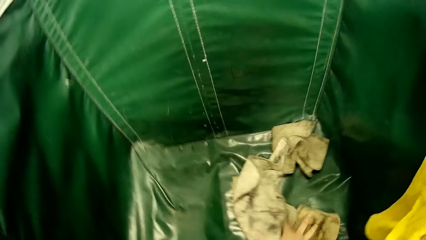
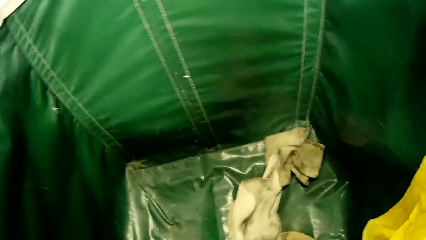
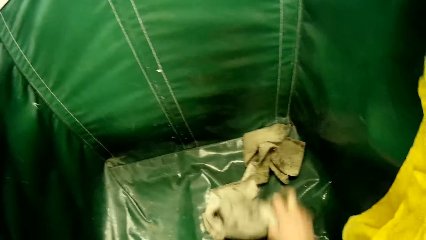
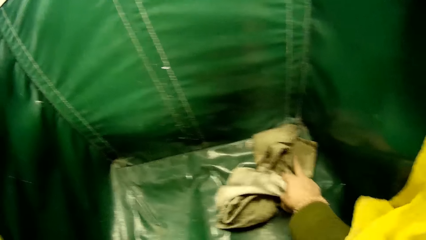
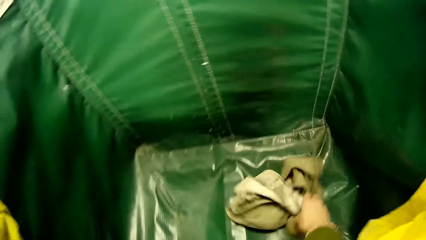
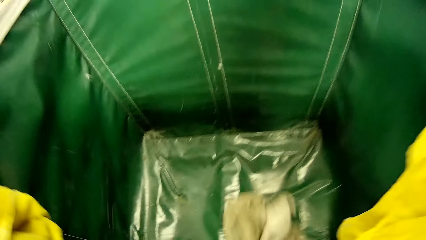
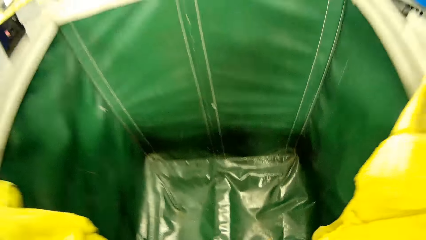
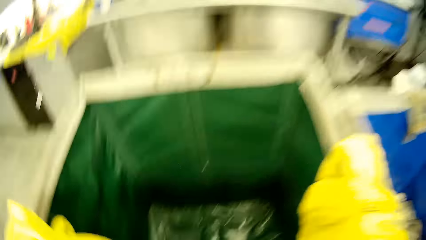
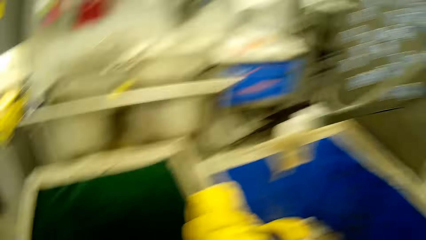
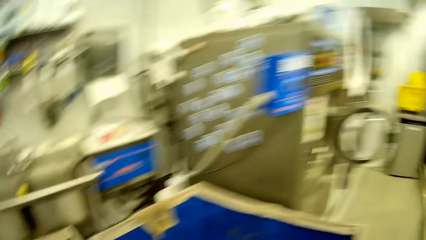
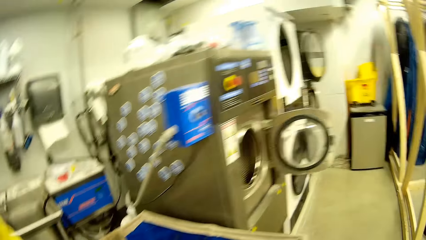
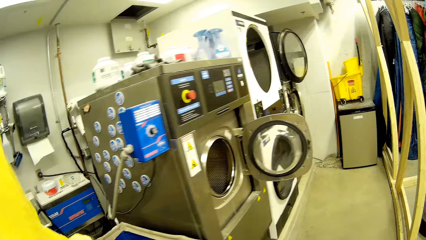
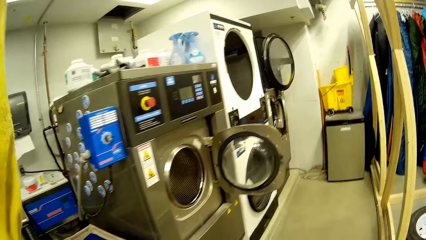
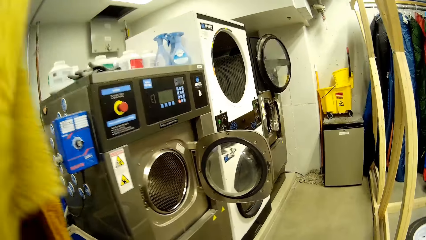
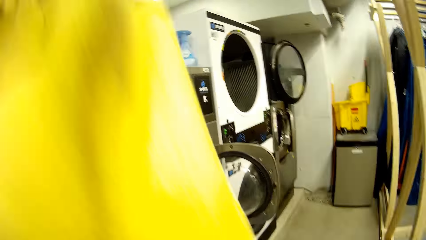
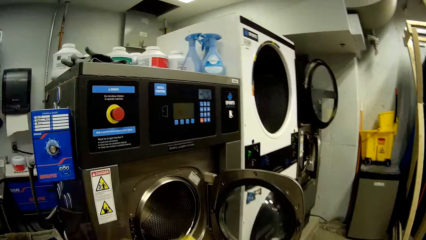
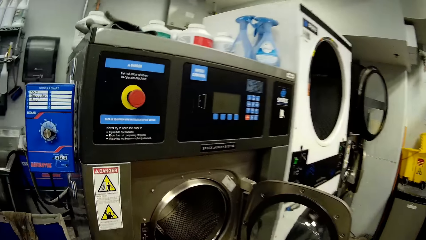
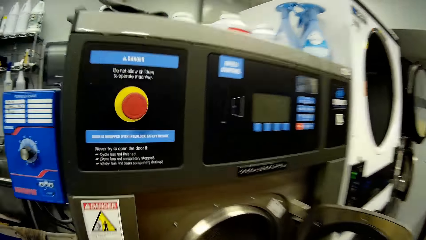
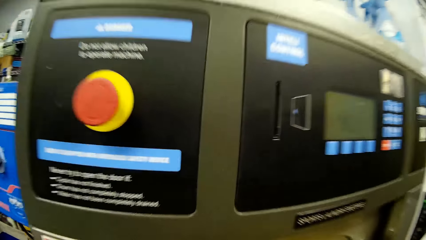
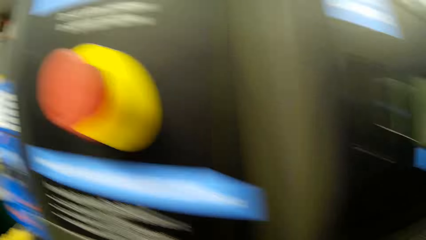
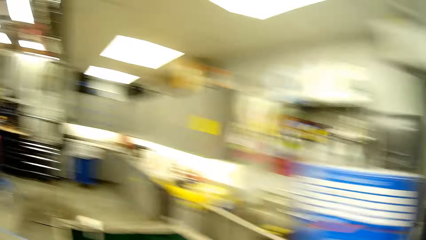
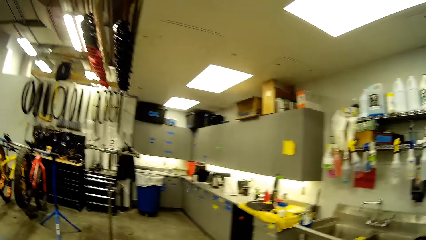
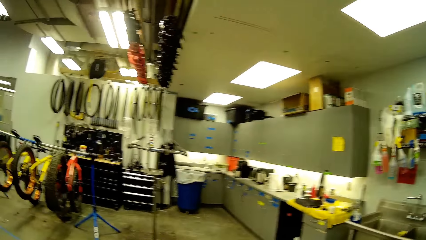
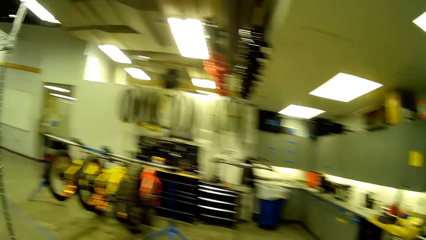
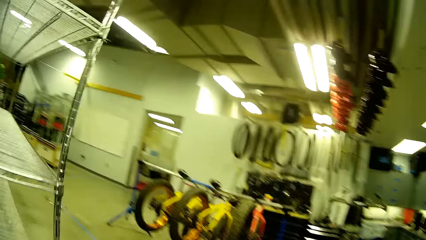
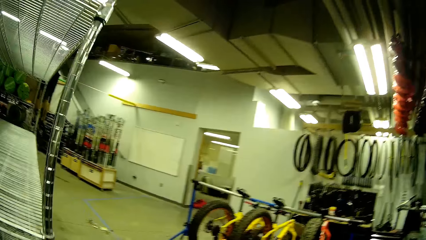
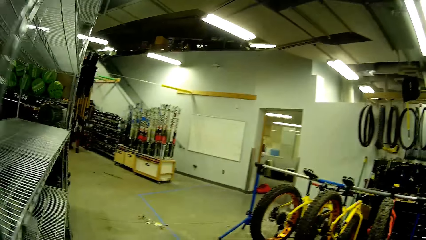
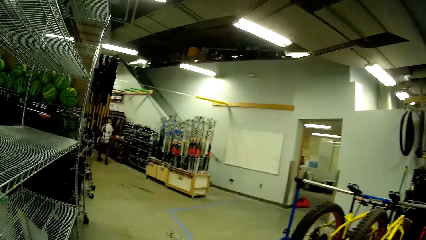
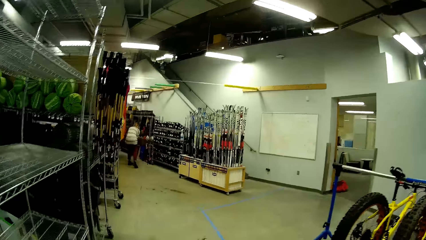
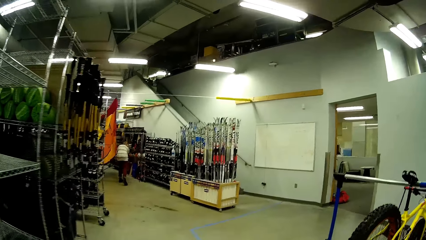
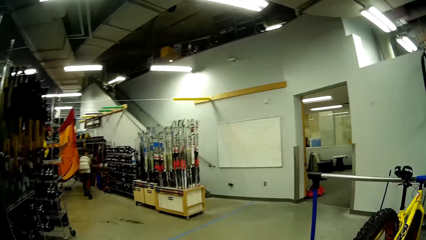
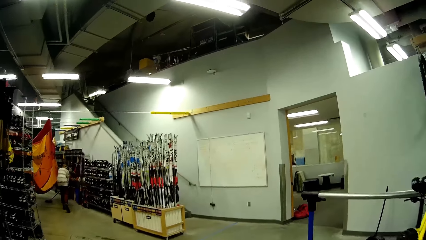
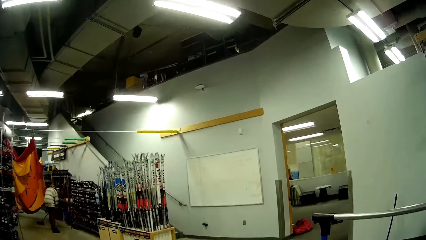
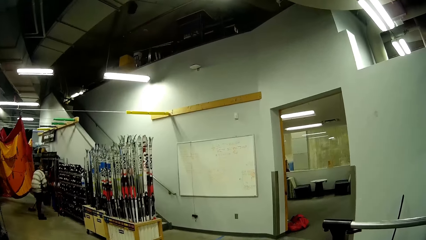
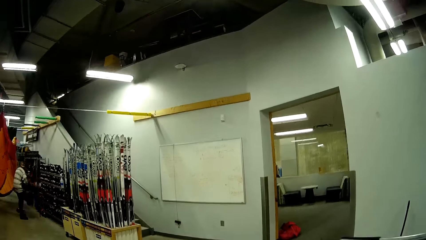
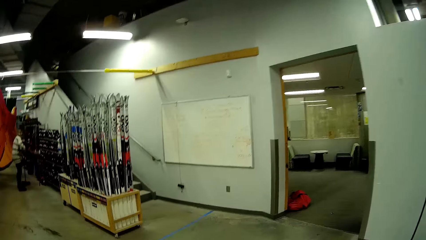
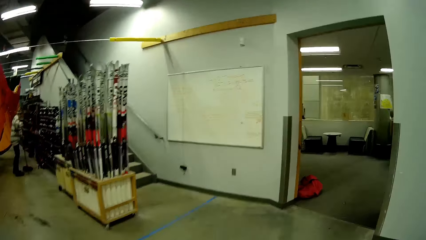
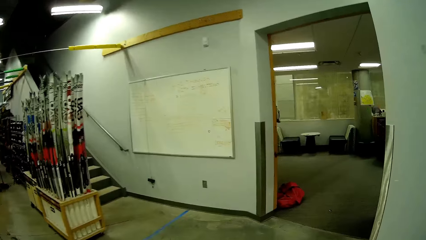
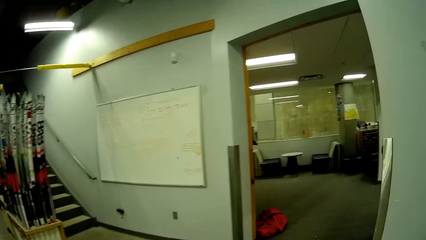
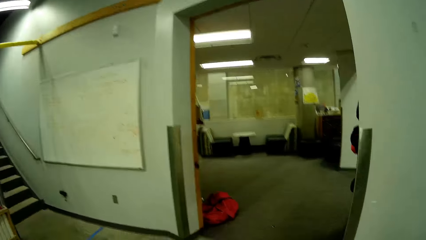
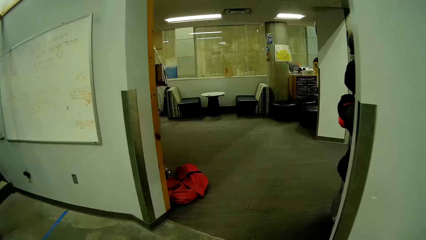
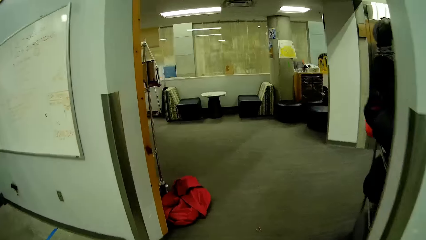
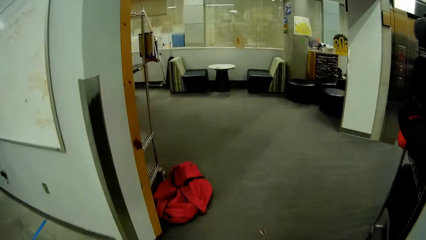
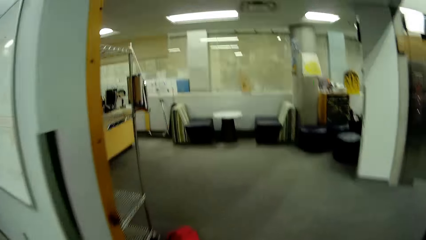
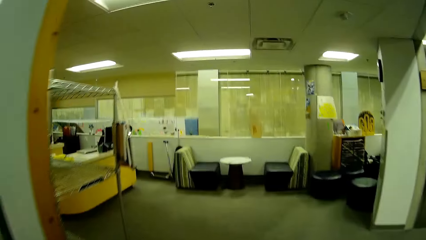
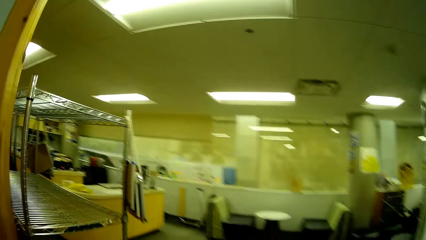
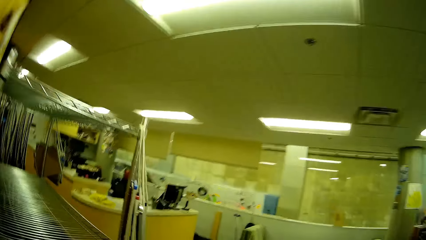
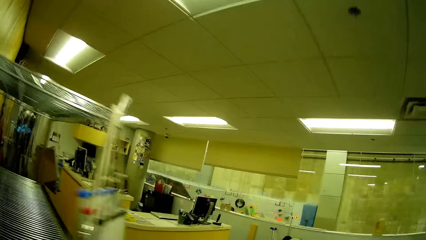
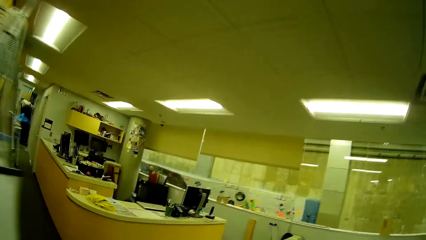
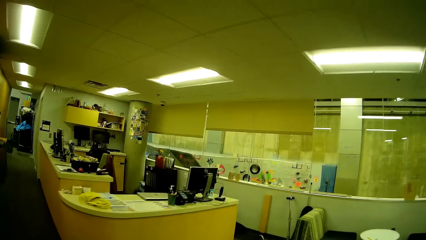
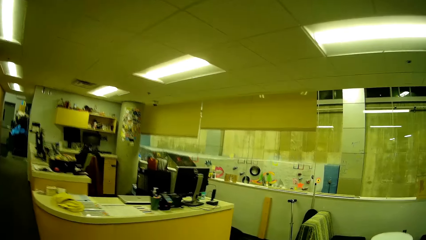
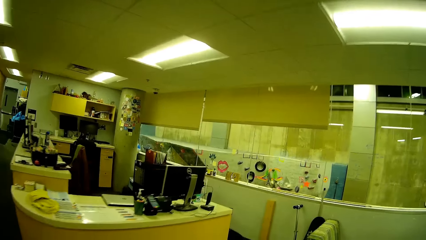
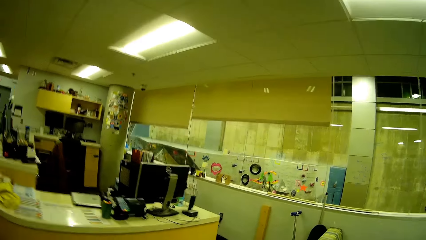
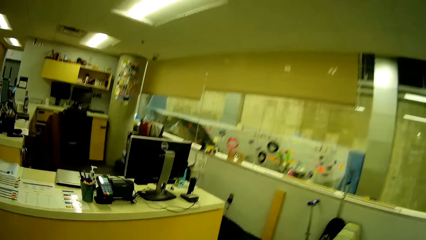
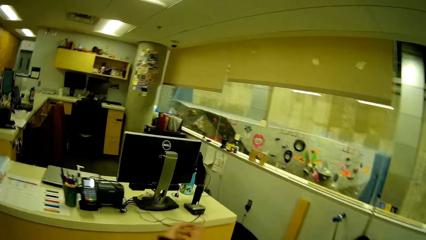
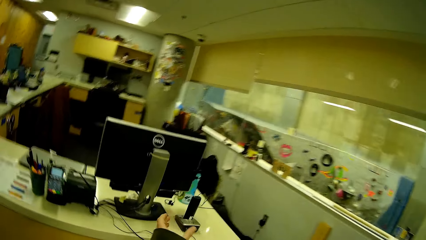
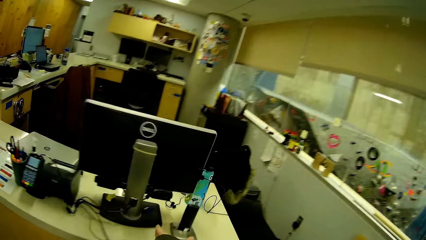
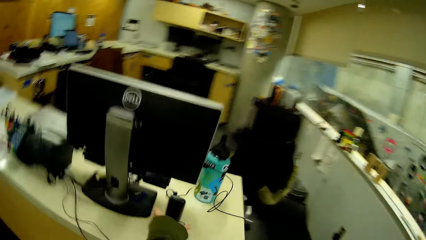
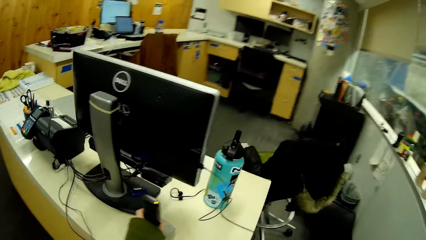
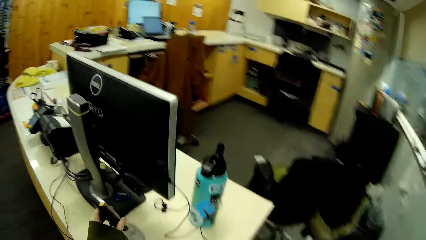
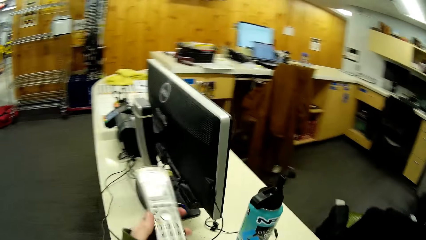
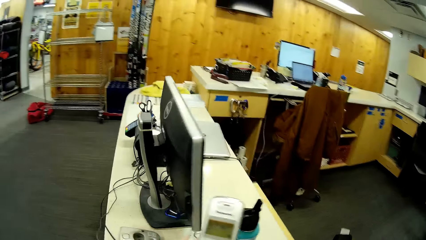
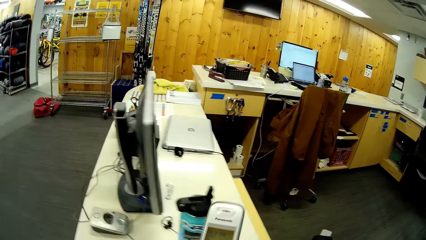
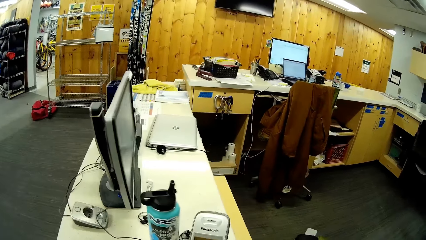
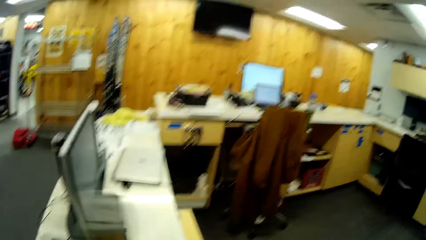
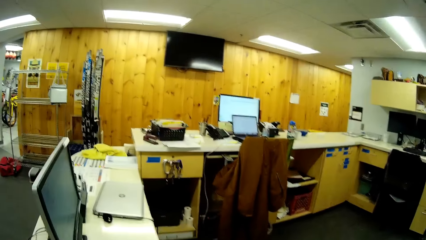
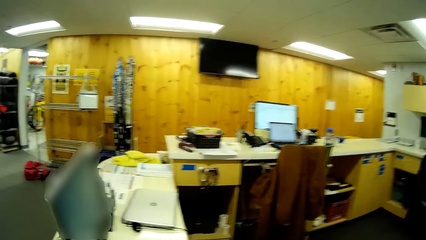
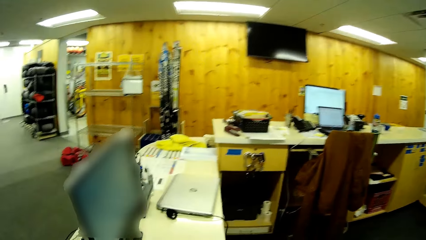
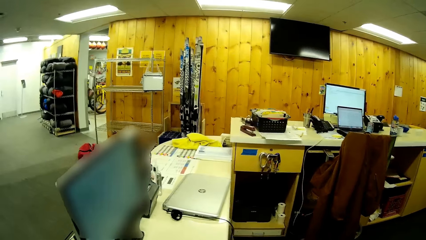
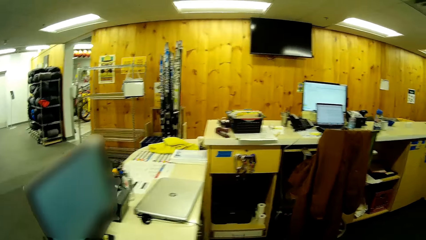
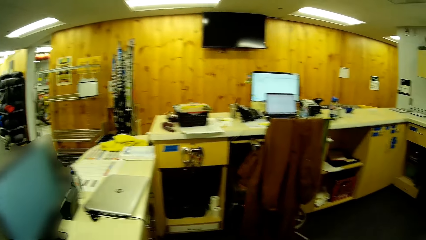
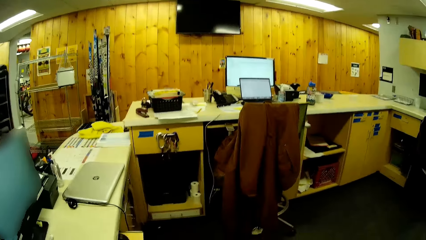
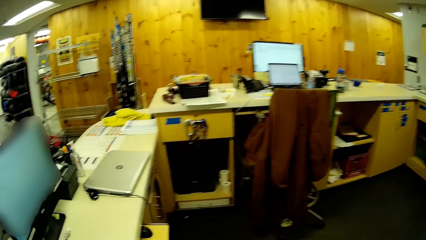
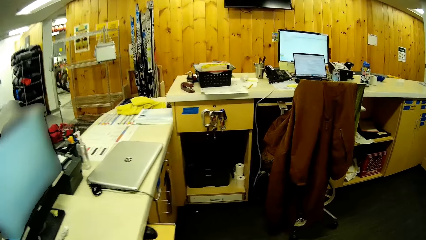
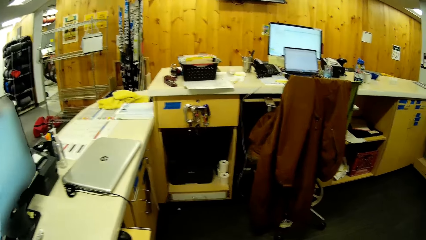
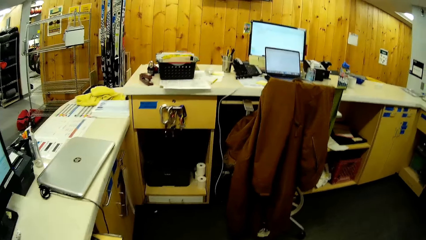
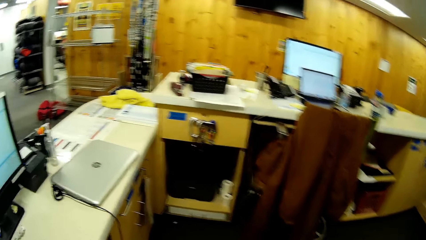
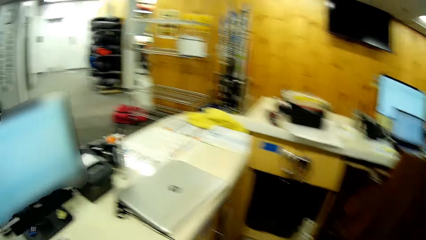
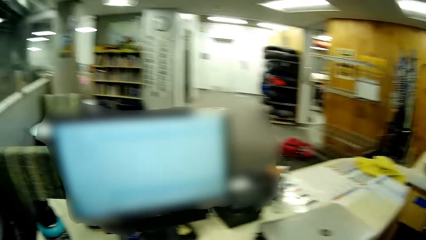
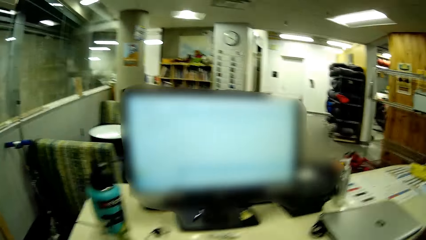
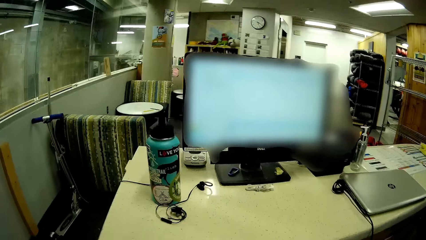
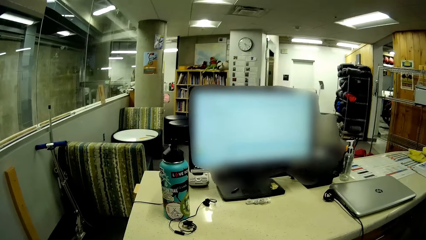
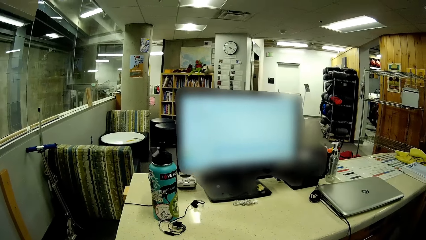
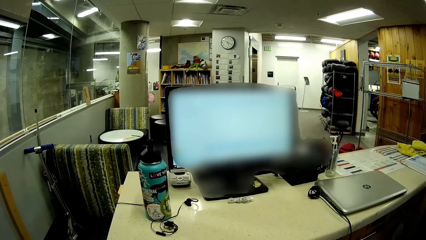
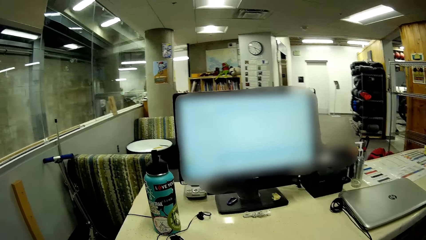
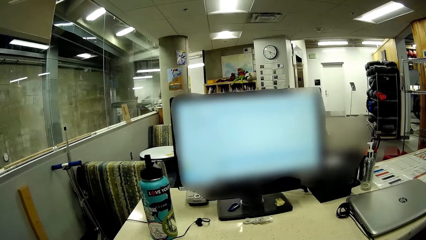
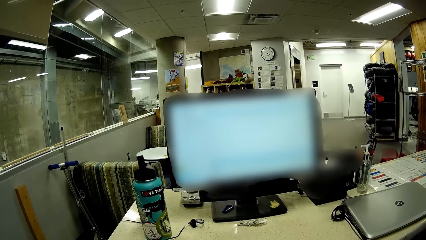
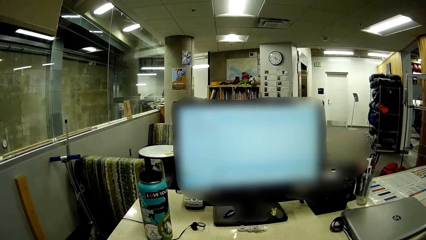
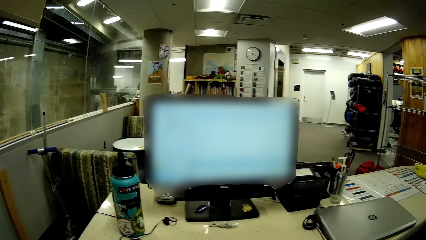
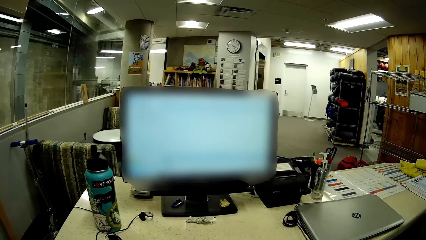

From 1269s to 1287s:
The camera wearer walks around the store. They put the clothes in the laundry machine. They walk around the store. They take the mobile phone from the table. They talk on the phone. They sit down. They talk on the phone.
